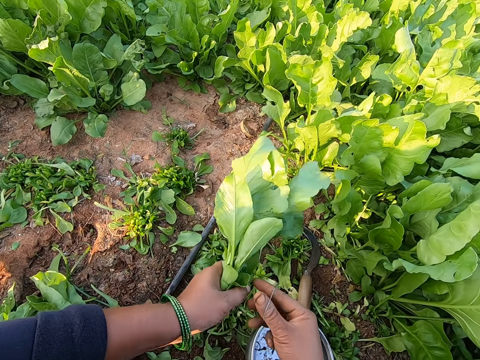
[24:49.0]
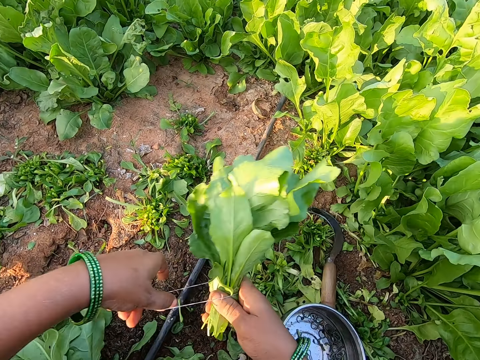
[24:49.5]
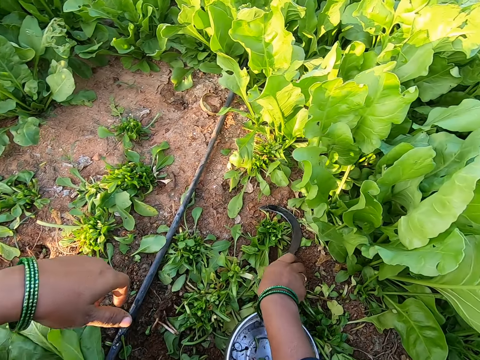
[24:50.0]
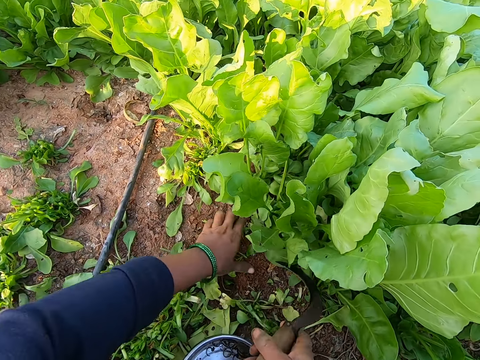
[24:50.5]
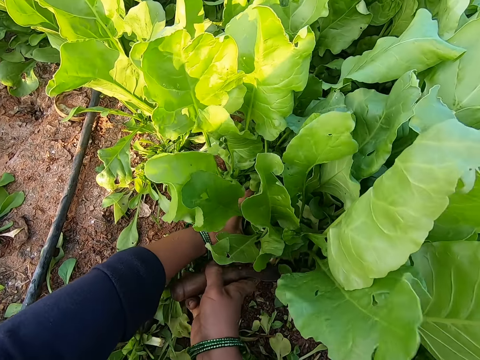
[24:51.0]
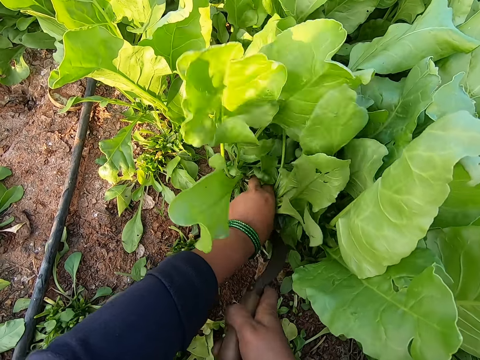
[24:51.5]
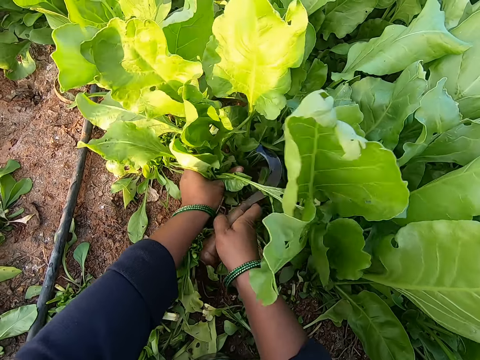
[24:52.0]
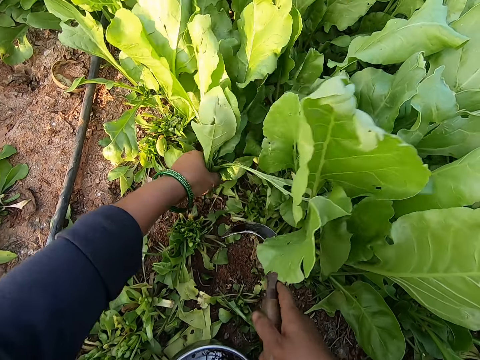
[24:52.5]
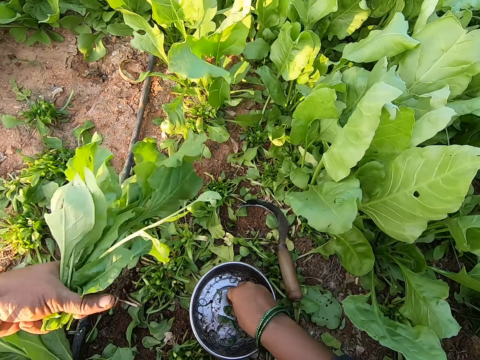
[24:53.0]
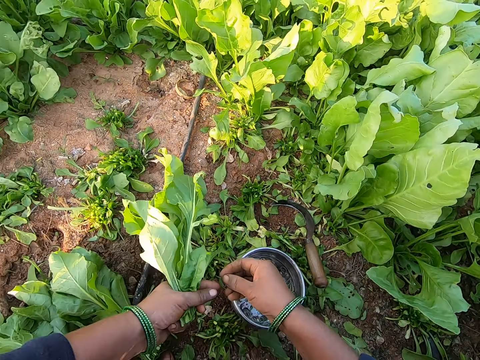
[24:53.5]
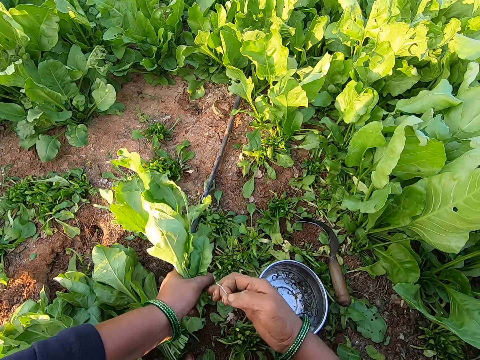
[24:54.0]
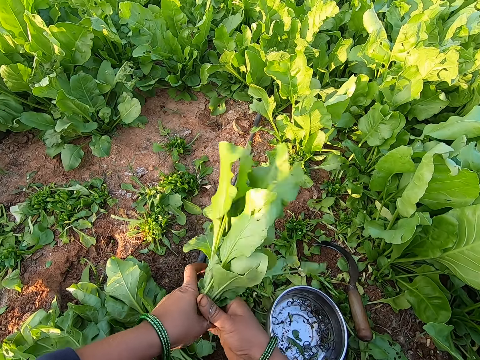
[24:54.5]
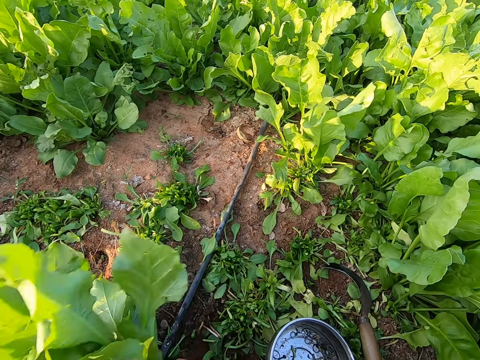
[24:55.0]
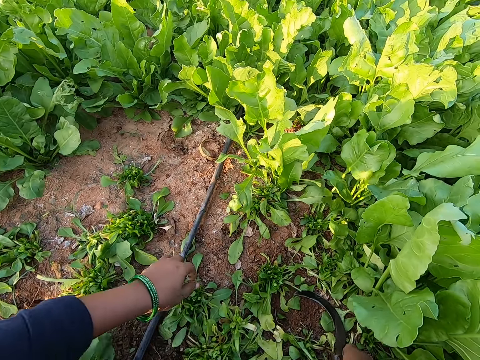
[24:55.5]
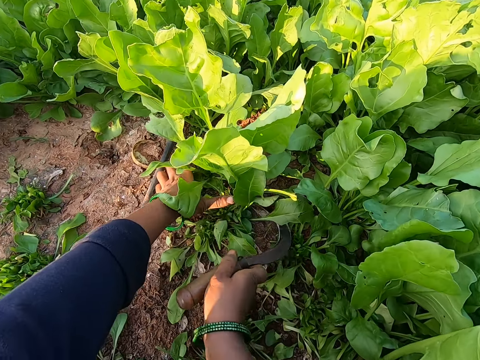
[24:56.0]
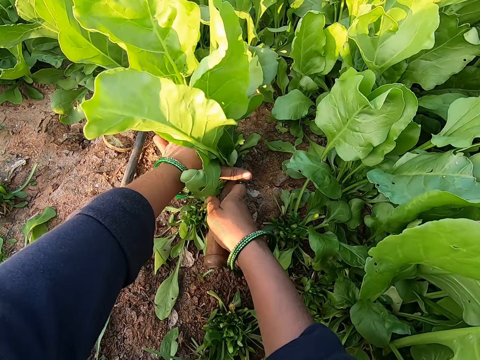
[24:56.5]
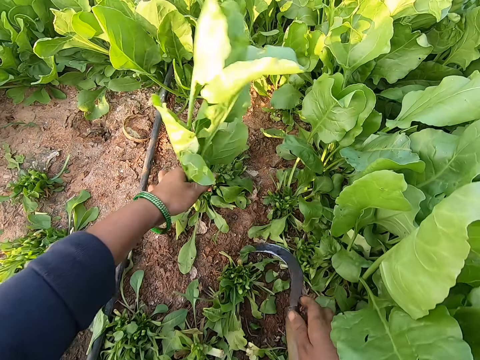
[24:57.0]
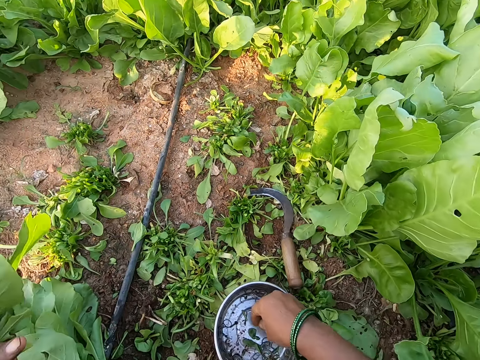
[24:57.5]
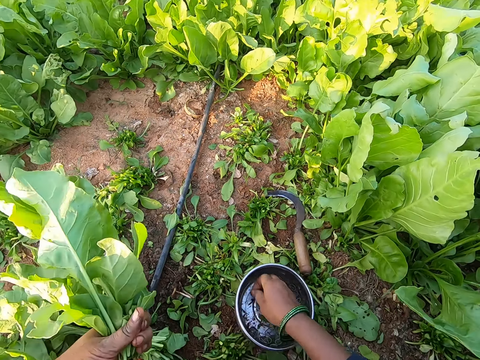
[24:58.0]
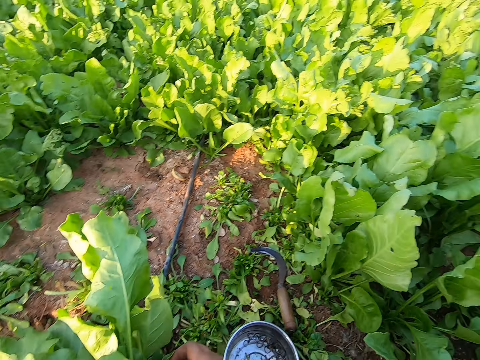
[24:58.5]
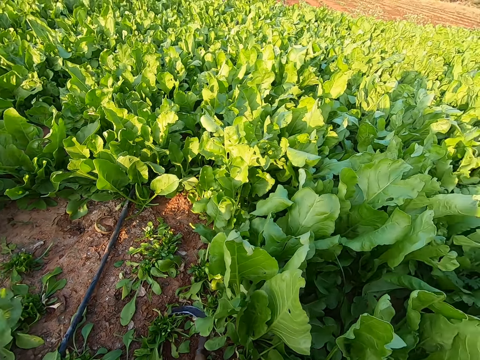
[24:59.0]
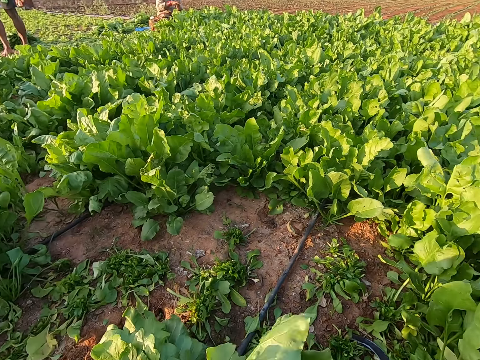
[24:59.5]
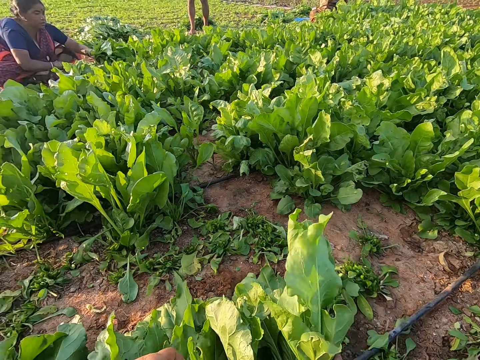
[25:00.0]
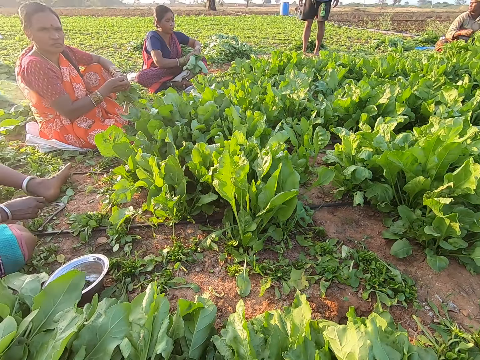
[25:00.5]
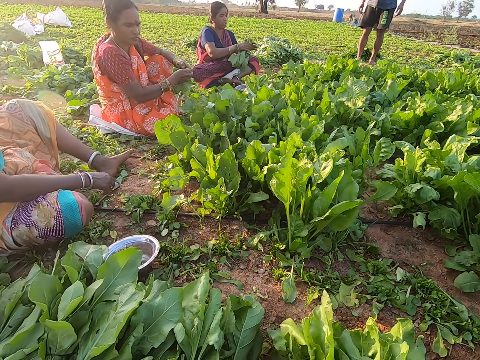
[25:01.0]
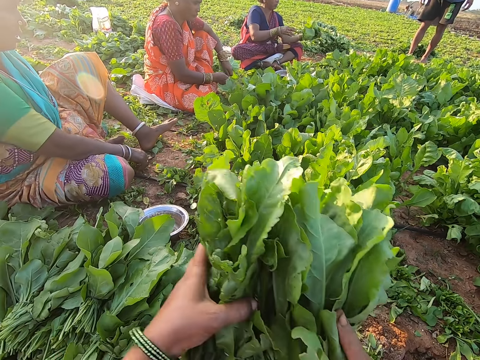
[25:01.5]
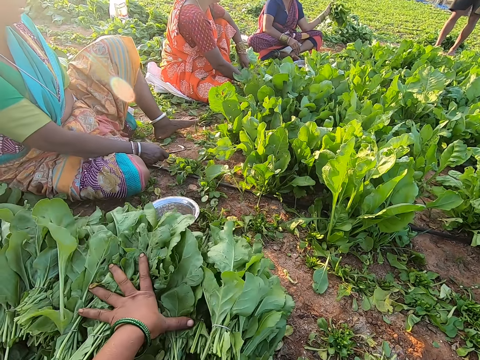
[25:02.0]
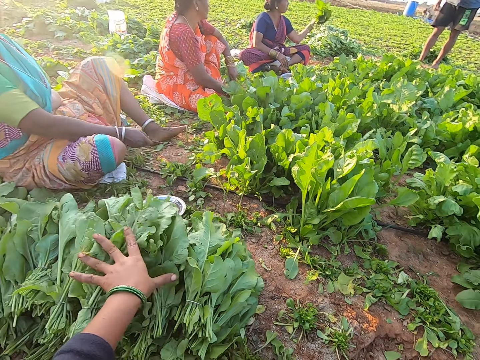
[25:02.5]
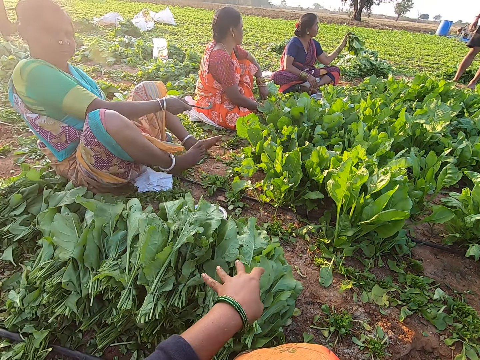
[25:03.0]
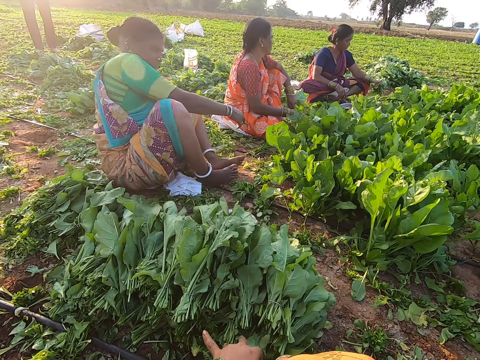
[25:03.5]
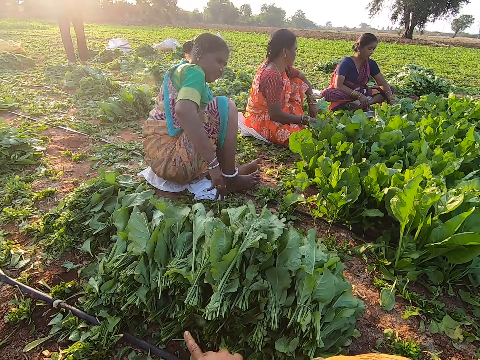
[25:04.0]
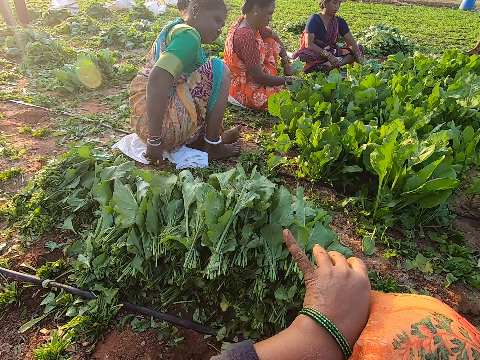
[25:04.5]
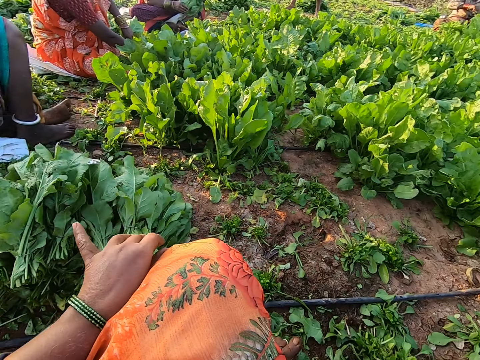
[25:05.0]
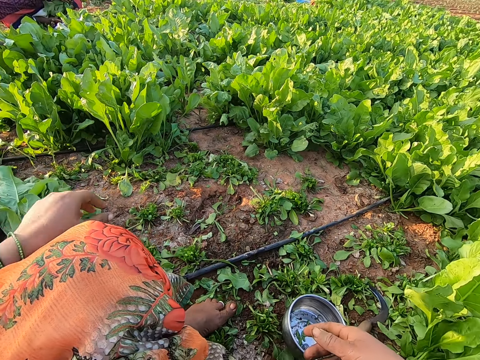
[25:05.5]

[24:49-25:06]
The camera wearer drops the spinach leaves in her left hand on the ground. She picks up the pruning knife from the ground with her right hand. She holds some spinach leaves with her left hand. She cuts the spinach leaves with the pruning knife in her right hand. She drops the pruning knife in her right hand on the ground. She picks up a rubber band from the plate with her right hand. She expands the rubber band. She bonds the spinach leaves with the rubber band in her right hand. She drops the spinach leaves in her left hand on the ground. She picks up the pruning knife from the ground with her right hand. She holds some spinach leaves with her left hand. She moves both hands. She cuts the spinach leaves with the pruning knife in her right hand. She drops the pruning knife in her right hand on the ground. She picks up a rubber band from the plate with her right hand. She bonds the spinach leaves with the rubber band in her right hand. She drops the spinach leaves in her left hand on the ground. She packs the spinach leaves from the ground with both hands. She drops the spinach leaves on the spinach leaves on the ground. She looks around. She cleans her left hand on her cloth.

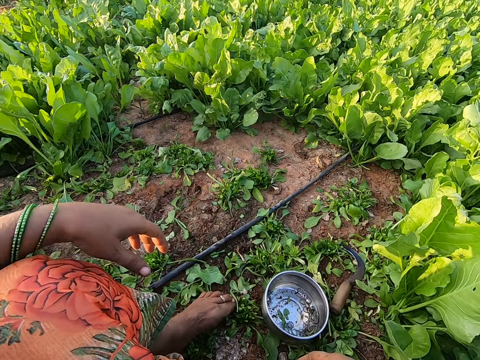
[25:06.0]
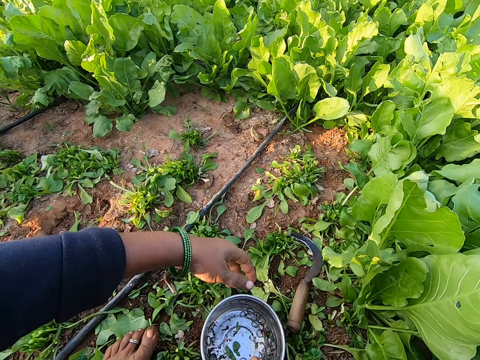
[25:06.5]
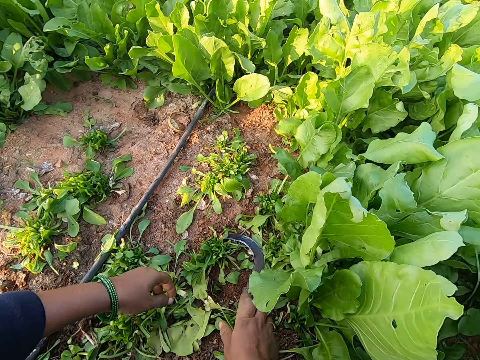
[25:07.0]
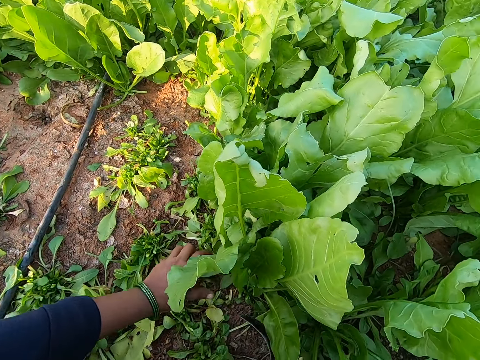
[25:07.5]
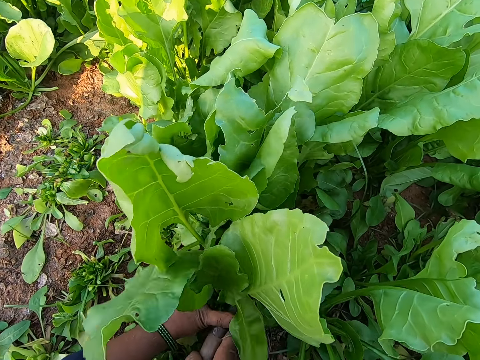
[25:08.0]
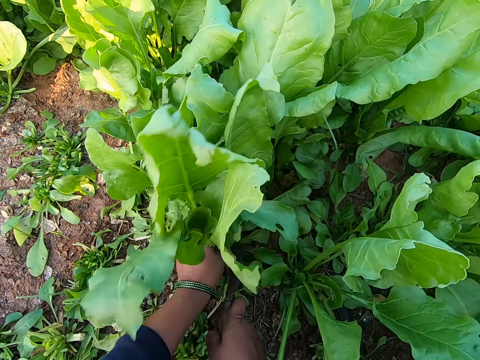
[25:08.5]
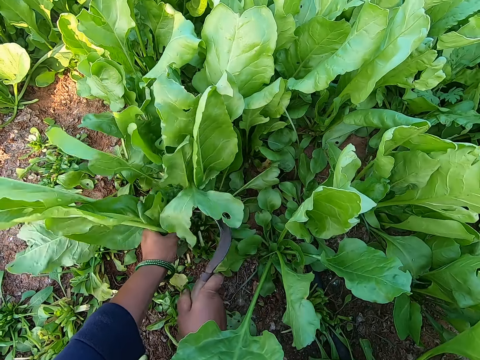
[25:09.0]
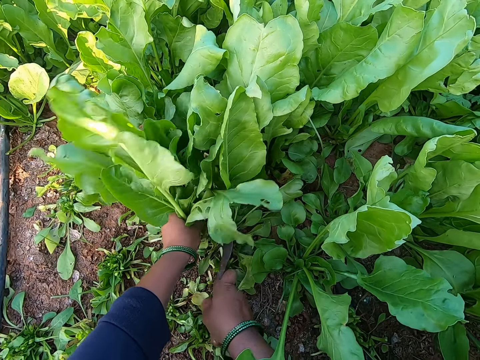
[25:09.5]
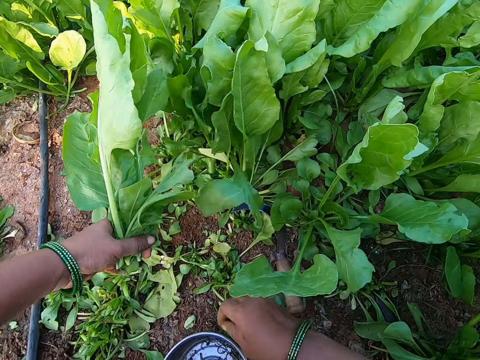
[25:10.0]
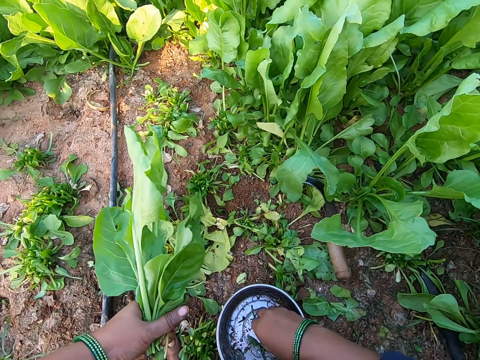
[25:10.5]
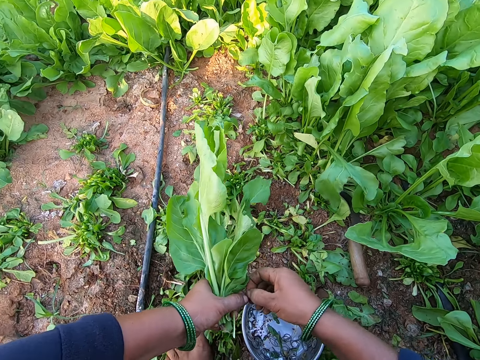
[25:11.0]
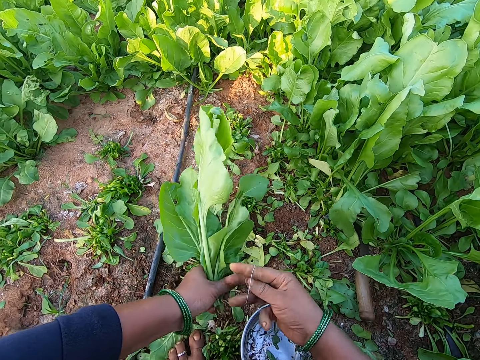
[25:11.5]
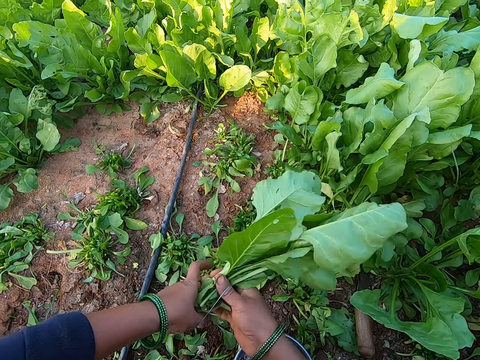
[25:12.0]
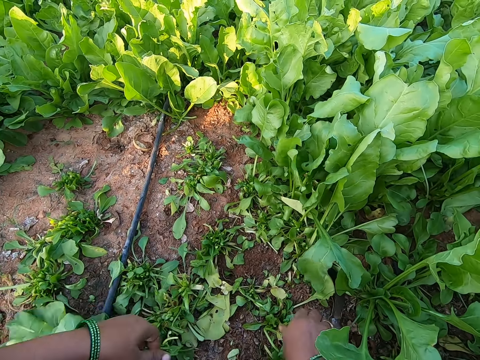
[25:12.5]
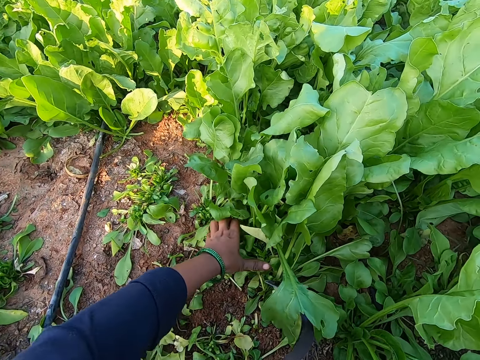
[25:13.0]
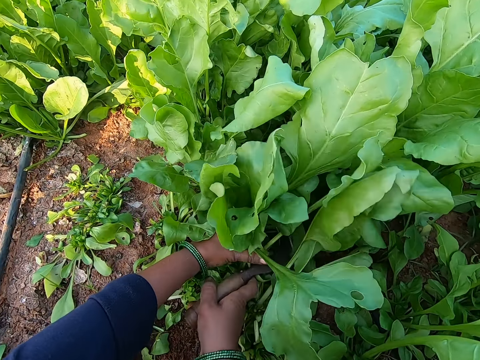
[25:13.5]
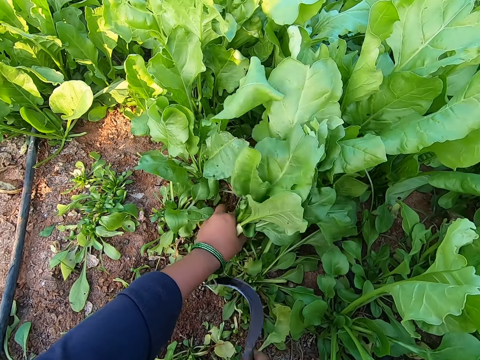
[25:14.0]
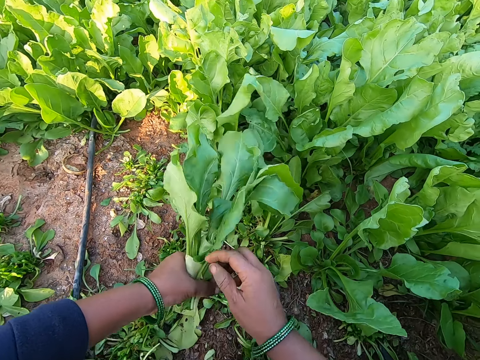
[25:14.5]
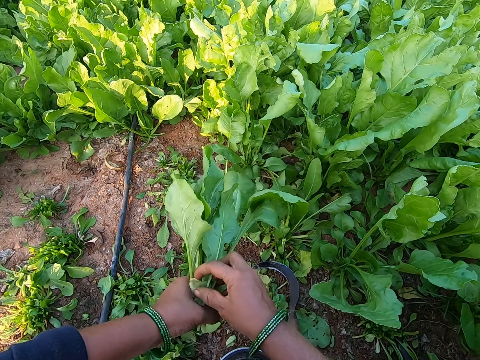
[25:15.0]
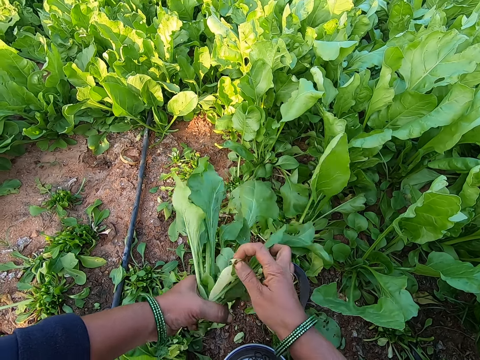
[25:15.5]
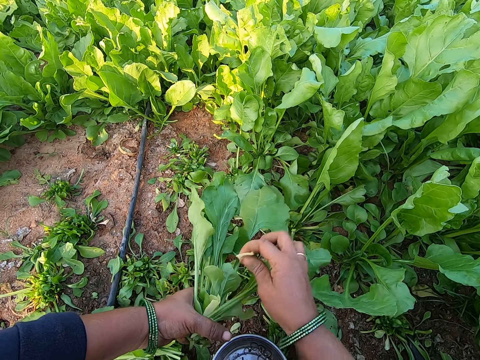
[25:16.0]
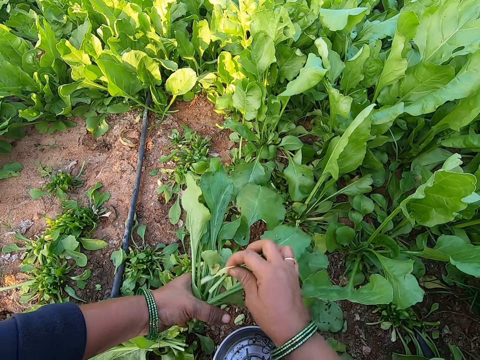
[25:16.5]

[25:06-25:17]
The camera wearer adjusts the plate on the floor with her right hand. She moves both hands. She picks up the pruning knife from the ground with her right hand. She pushes the bowl. She holds some spinach leaves with her left hand. She cuts the spinach leaves with the pruning knife in her right hand. She pulls the spinach. She drops the pruning knife in her right hand on the ground. She picks up a rubber band from the plate with her right hand. She expands the rubber band. She bonds the spinach leaves with the rubber band in her right hand. She drops the spinach leaves on the spinach leaves on the ground. She picks up the pruning knife from the ground with her right hand. She holds some spinach leaves with her left hand. She cuts the spinach leaves with the pruning knife in her right hand. She drops the pruning knife in her right hand on the ground. She removes the weed plants in her left hand with her right hand. She pulls the spinach.
